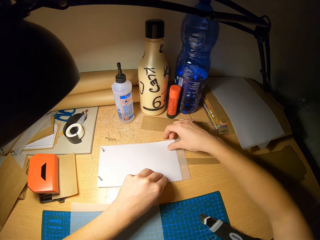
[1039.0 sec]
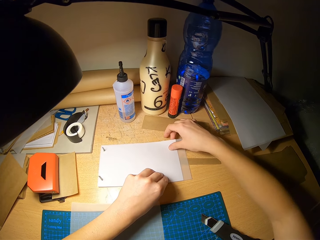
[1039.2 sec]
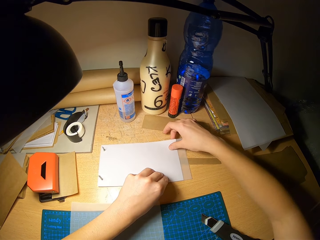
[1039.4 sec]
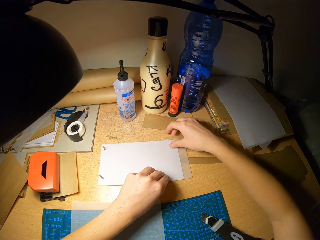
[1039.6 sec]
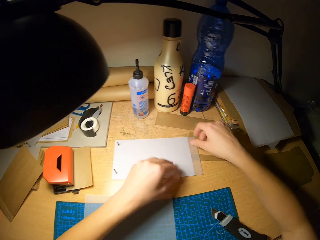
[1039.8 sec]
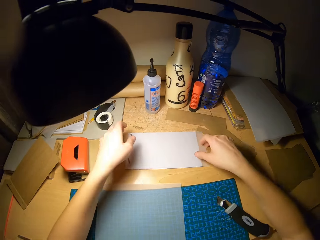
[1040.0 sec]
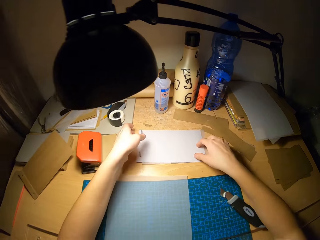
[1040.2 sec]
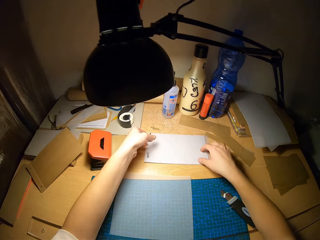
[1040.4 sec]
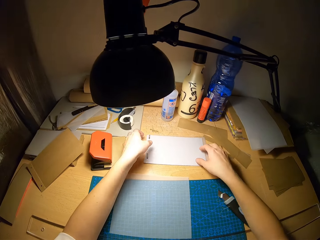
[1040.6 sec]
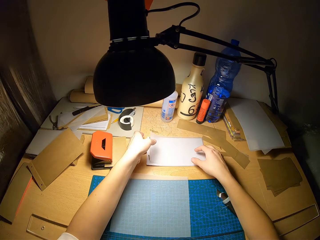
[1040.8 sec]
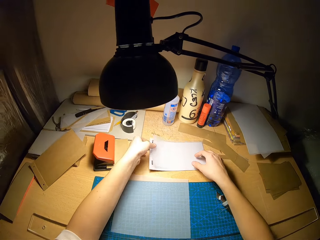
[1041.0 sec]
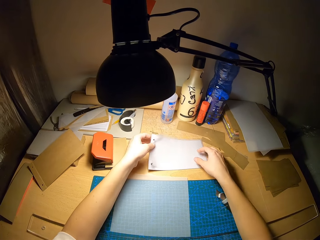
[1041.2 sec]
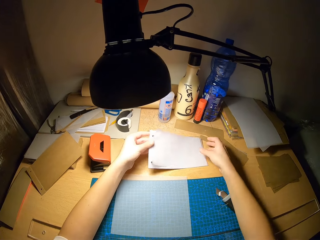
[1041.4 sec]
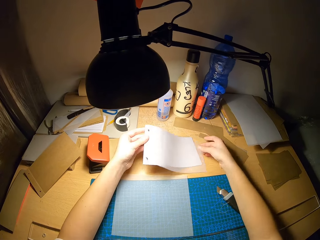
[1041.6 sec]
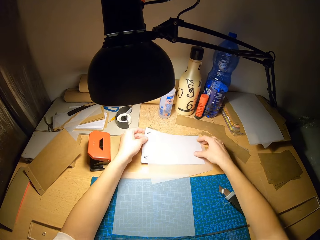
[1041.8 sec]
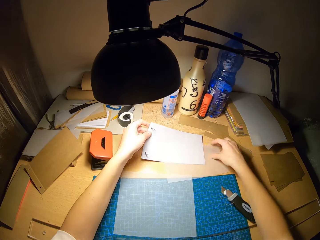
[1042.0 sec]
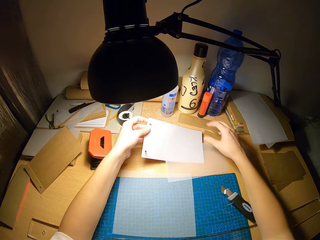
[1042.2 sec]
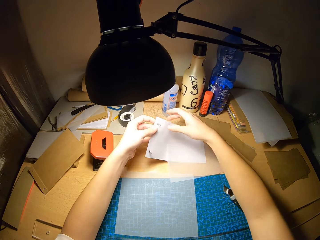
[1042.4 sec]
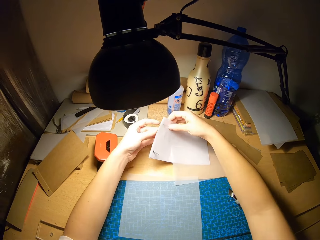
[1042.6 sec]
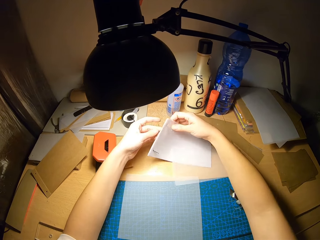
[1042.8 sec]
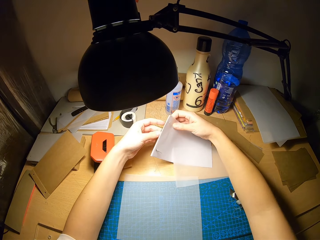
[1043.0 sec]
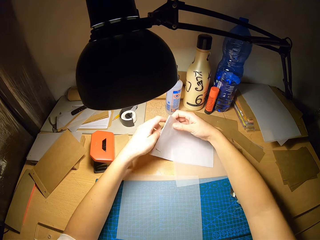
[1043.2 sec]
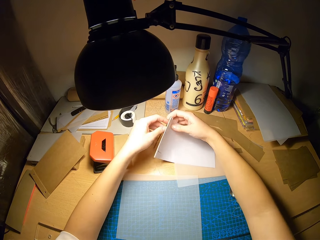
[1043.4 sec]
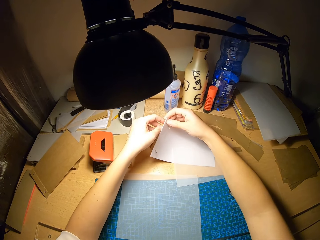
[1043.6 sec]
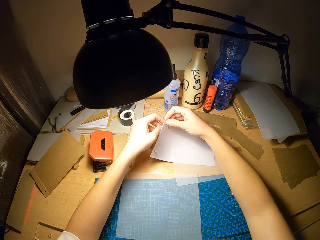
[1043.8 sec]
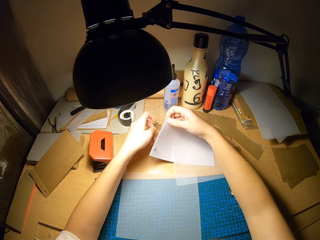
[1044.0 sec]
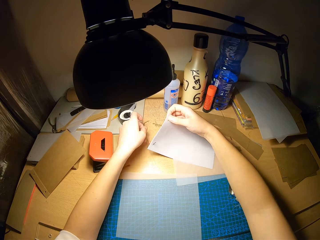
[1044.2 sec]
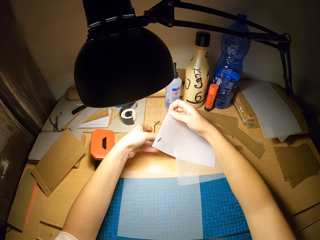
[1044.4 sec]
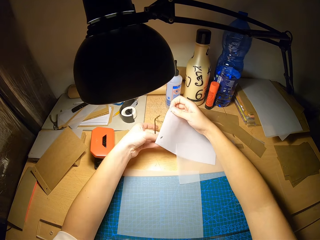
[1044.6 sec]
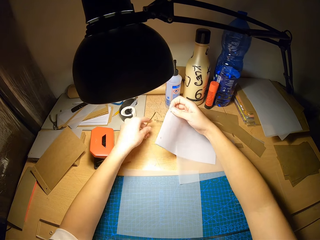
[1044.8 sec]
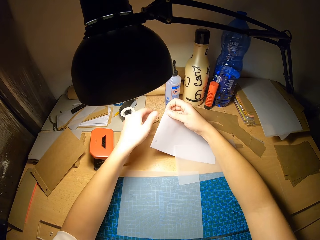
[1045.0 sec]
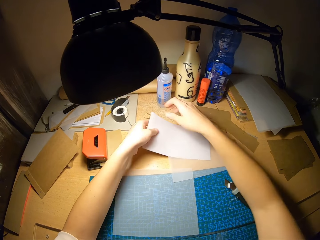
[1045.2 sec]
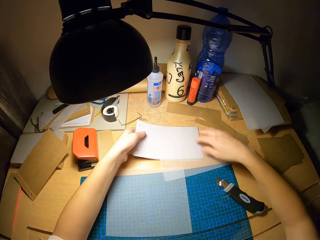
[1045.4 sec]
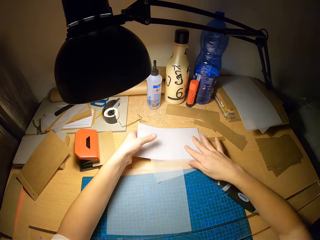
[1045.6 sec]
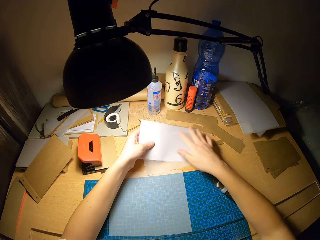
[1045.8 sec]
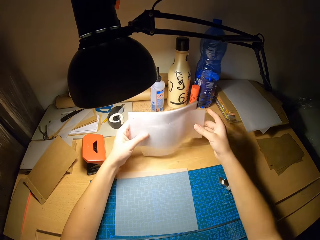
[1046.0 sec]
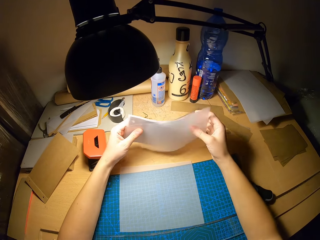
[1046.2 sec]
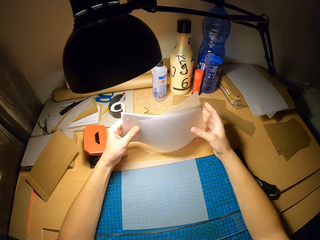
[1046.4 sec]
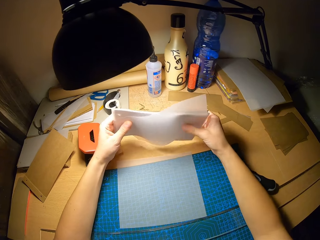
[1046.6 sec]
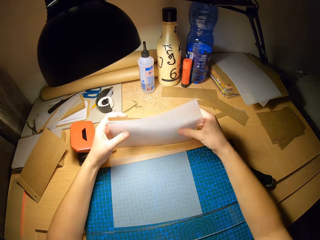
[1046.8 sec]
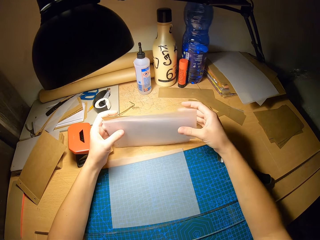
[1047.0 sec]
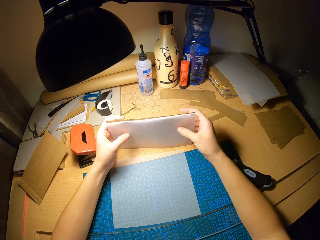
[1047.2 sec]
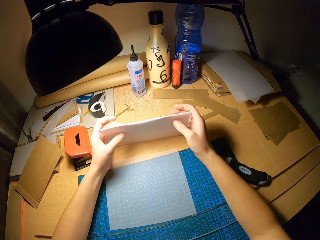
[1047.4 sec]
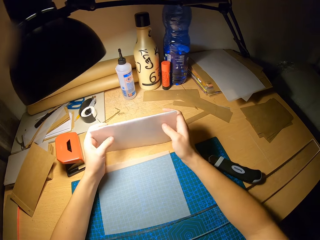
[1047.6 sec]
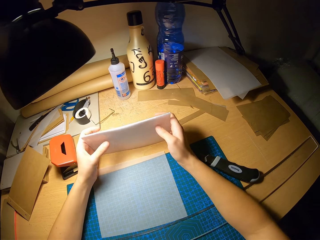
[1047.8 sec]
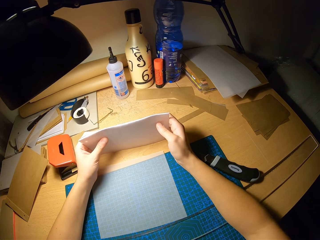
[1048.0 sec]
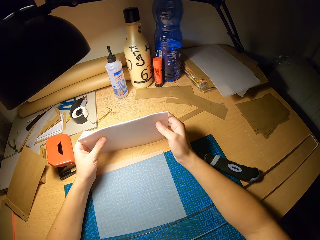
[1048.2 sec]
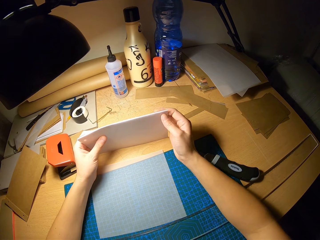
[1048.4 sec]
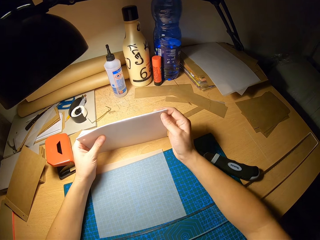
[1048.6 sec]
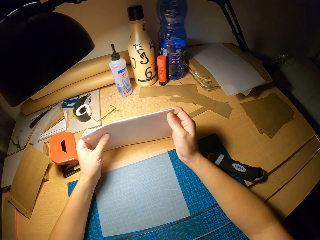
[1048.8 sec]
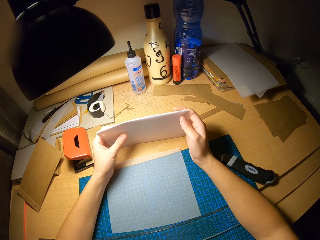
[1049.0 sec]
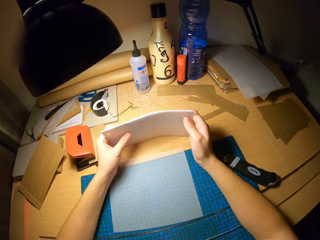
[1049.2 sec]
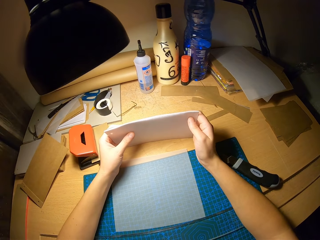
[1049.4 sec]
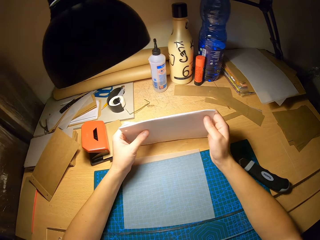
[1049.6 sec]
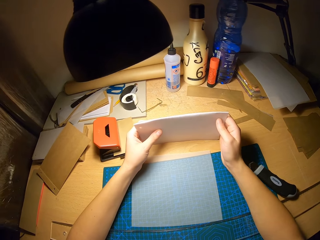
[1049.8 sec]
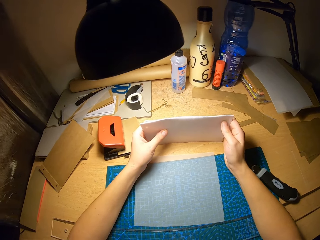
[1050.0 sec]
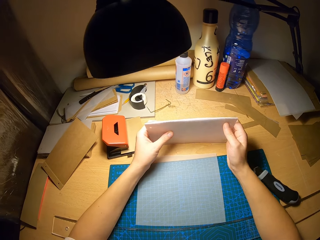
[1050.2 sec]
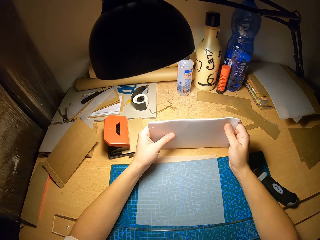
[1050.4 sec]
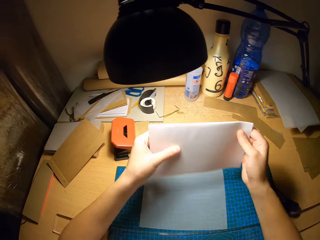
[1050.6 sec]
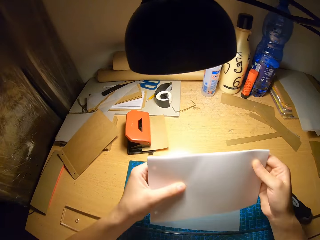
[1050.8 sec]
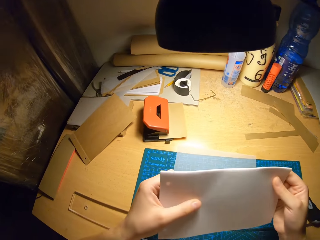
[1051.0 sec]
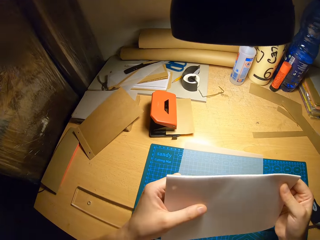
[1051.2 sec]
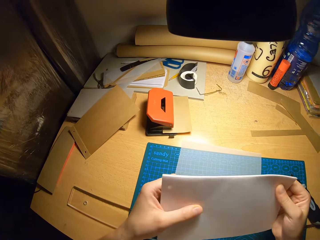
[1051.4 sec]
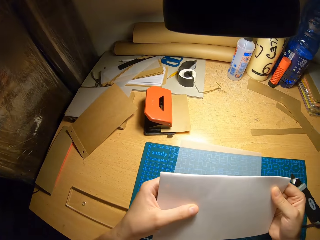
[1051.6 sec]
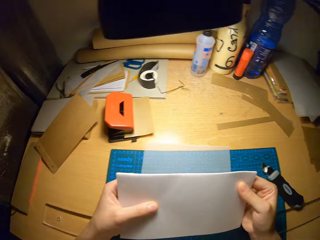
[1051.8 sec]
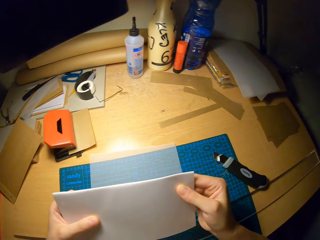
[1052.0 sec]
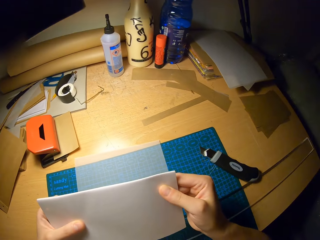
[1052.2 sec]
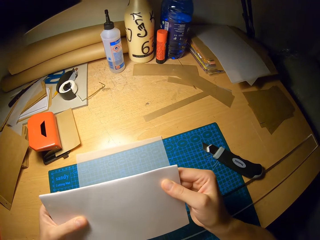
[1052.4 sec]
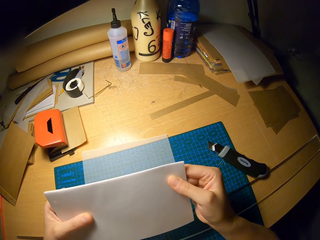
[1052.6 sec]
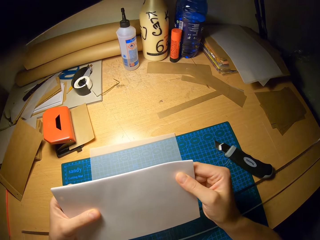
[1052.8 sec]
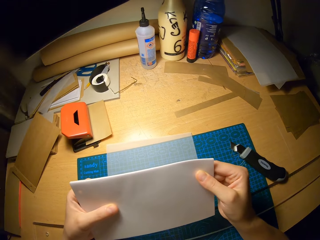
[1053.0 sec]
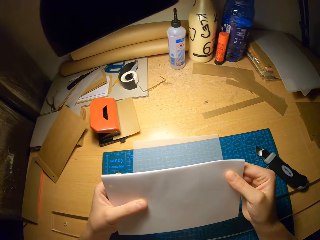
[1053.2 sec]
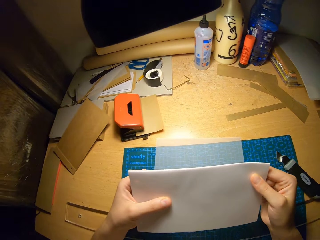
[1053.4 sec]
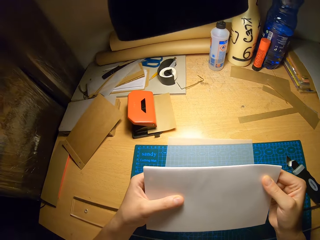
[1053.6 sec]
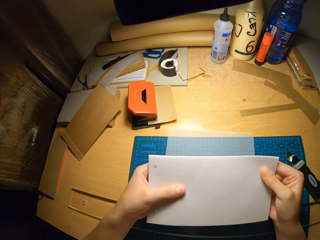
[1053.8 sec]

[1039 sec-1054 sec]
The camera wearer removes a pin from the set of white cardboards with his left hand. He arranges the set of white cardboards and the cut out part of the second tracing paper together. He holds the craft papers on the table. He stares at the craft papers.

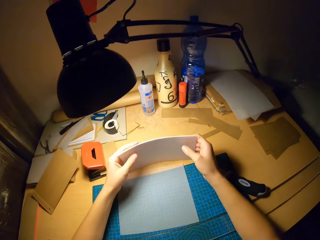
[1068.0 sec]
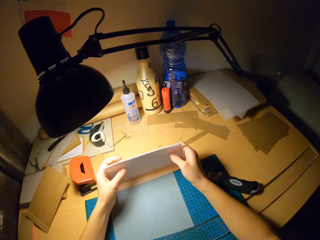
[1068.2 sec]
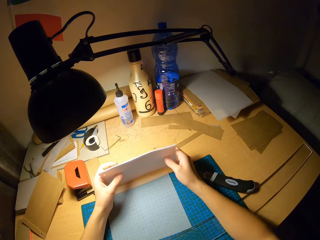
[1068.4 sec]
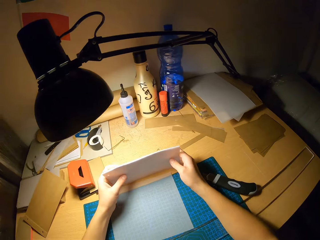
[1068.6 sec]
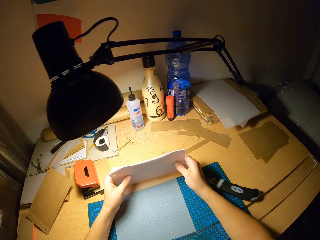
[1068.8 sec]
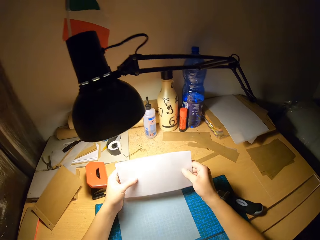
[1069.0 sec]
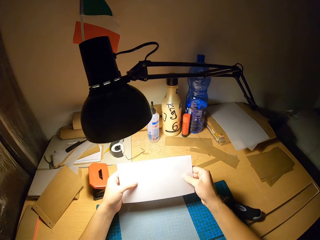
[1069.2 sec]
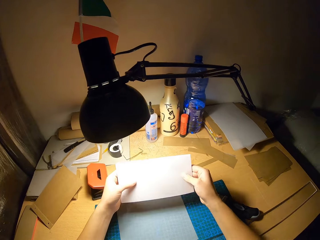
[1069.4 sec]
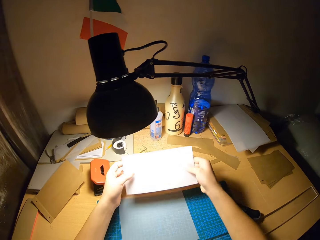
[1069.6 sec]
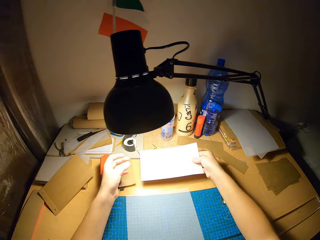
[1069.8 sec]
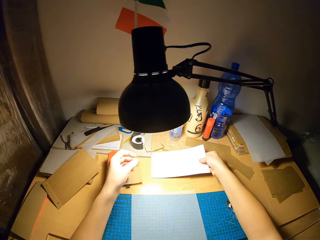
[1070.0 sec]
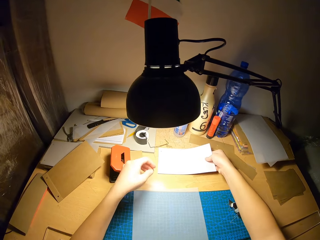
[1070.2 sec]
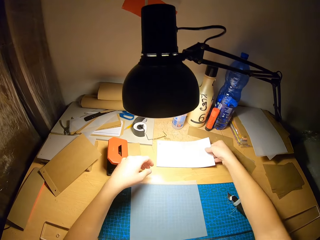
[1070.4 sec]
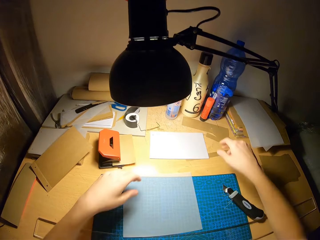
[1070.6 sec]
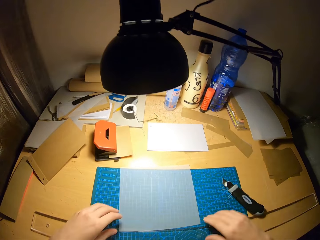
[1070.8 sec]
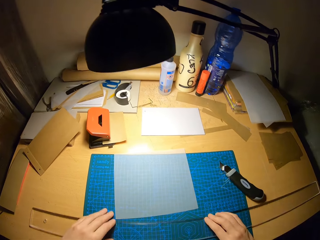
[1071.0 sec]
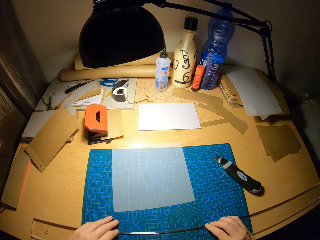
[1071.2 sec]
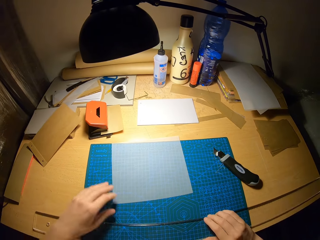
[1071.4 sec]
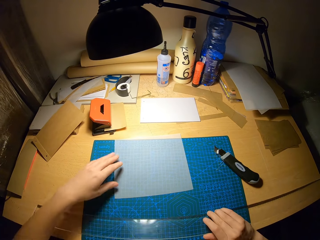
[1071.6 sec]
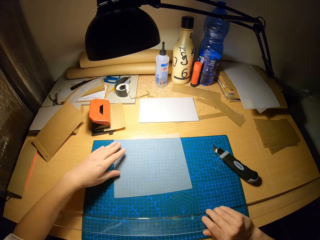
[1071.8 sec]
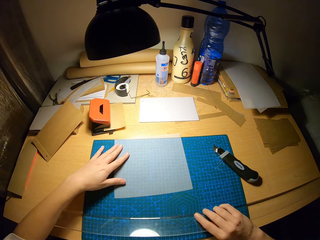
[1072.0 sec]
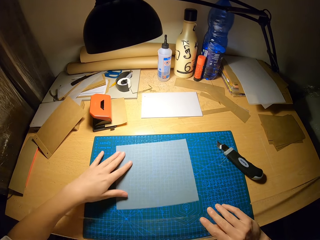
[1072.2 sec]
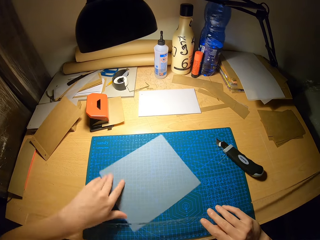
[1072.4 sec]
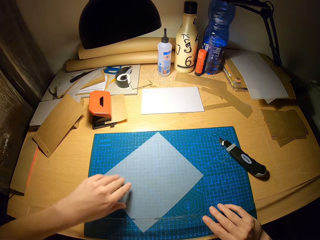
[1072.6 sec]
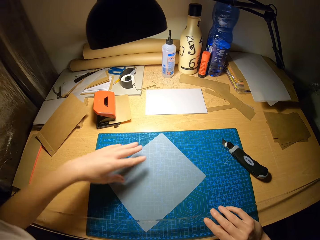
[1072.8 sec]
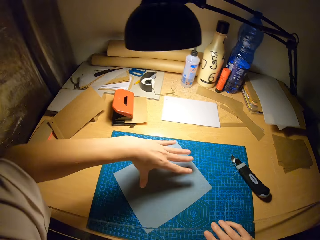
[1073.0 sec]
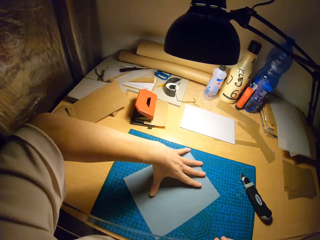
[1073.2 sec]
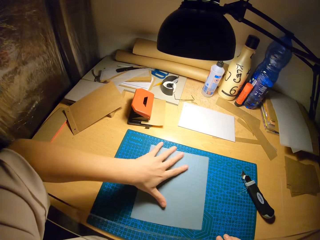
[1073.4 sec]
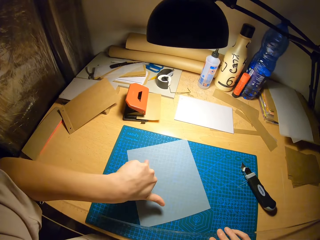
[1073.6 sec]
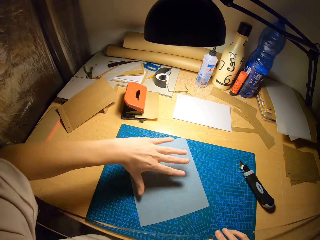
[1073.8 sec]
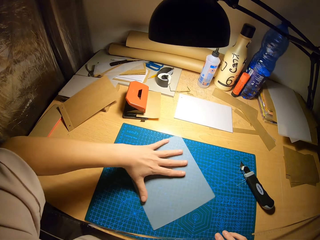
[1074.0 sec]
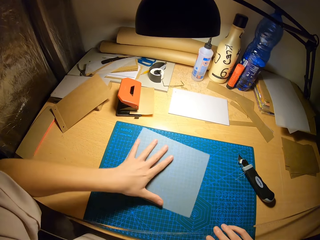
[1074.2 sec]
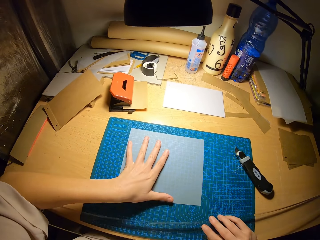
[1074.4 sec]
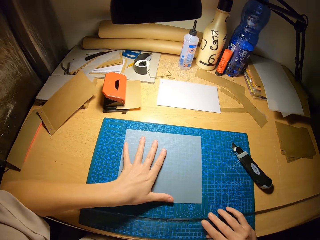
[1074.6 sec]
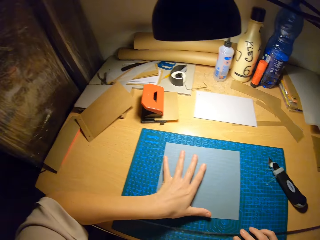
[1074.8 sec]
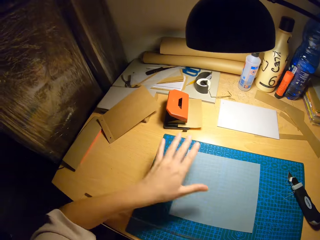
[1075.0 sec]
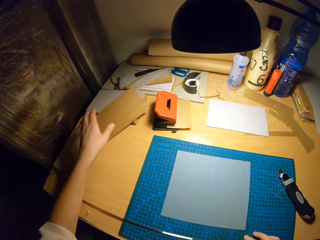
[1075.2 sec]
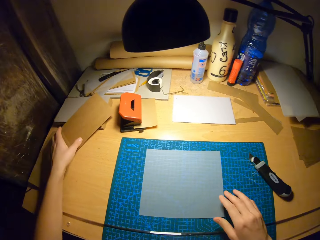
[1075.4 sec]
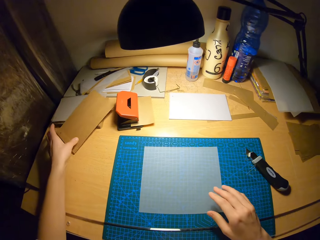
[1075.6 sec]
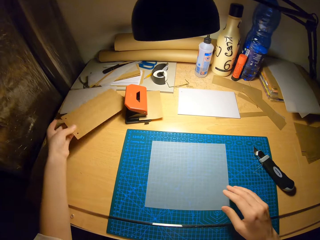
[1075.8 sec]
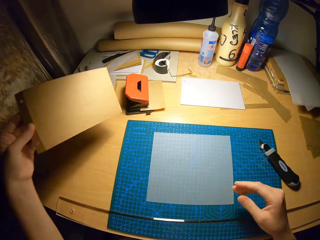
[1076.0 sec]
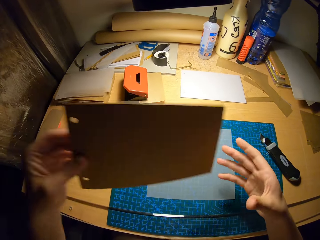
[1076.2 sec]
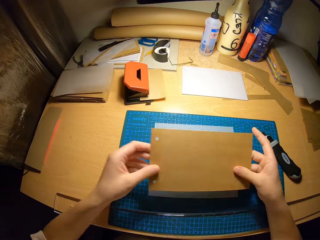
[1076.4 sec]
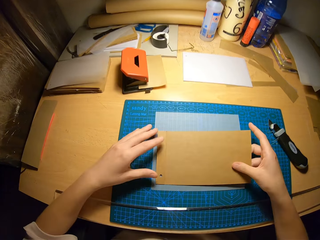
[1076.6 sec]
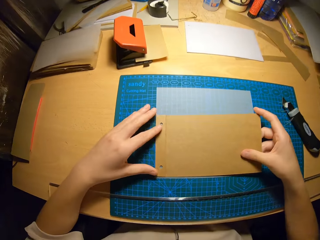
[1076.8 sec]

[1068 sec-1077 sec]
The camera wearer drops the set of white cardboards on the table with his right hand. He adjusts the ruler on the table with his hands. He adjusts the second tracing paper on the cutting mat with his left hand. He picks up the second cardboard from the table with his left hand.
